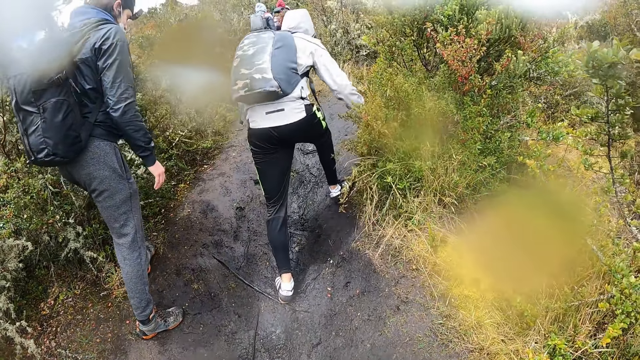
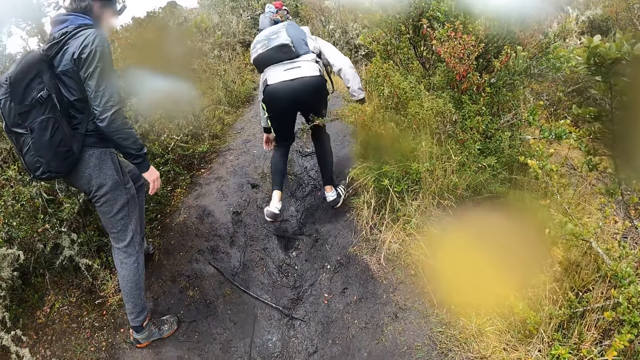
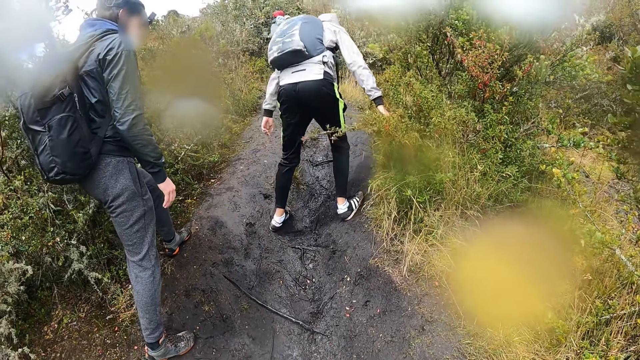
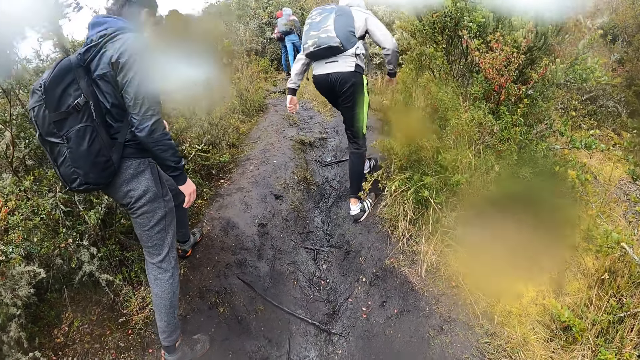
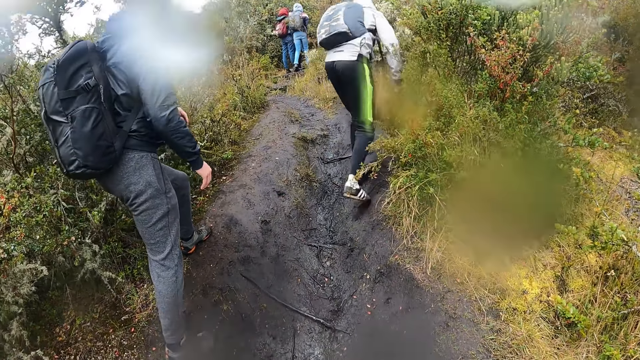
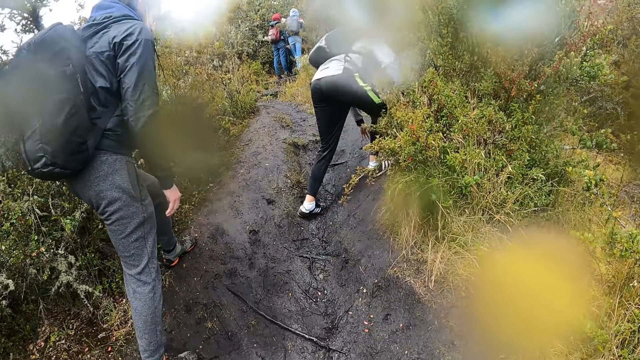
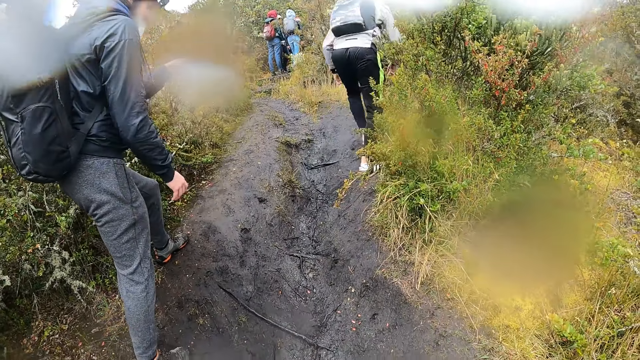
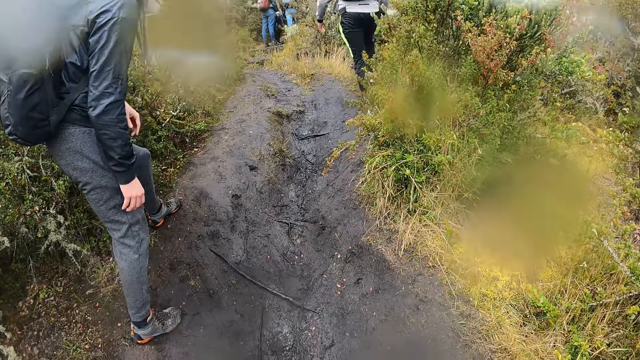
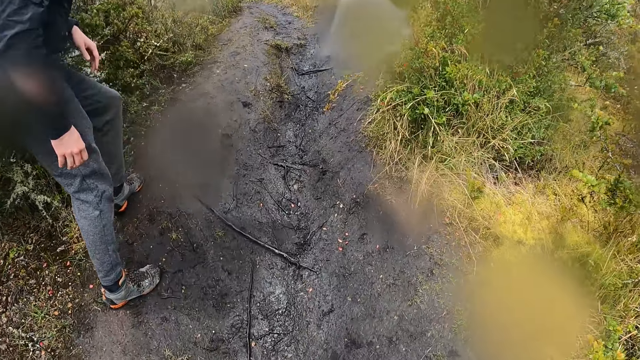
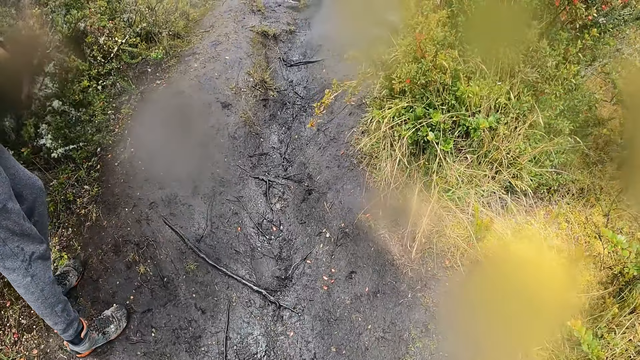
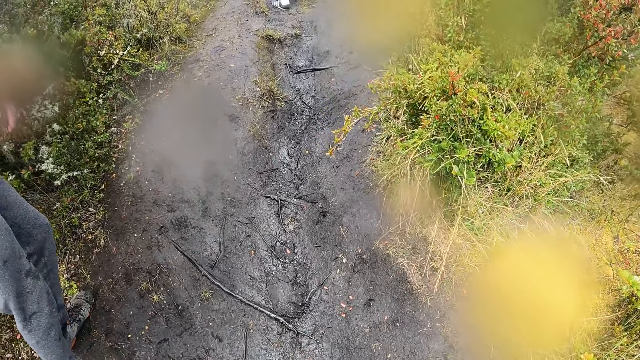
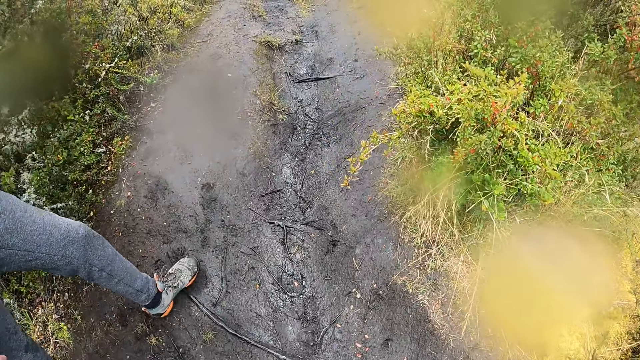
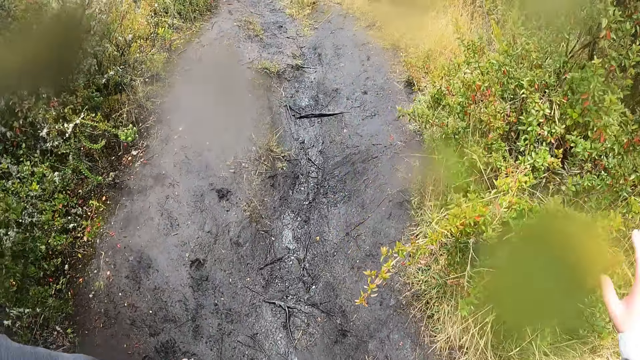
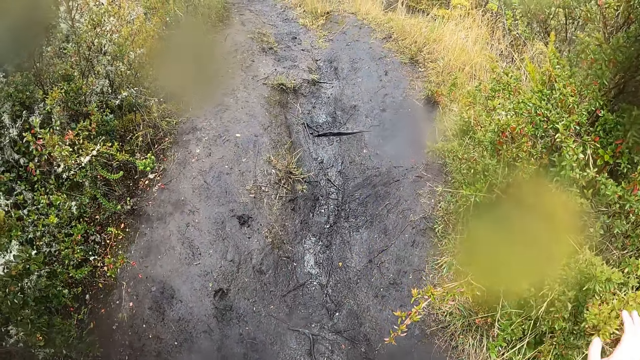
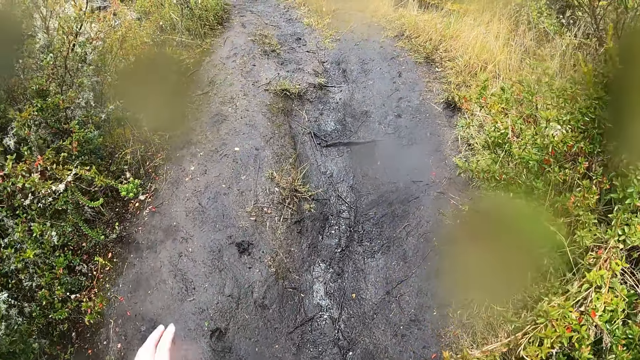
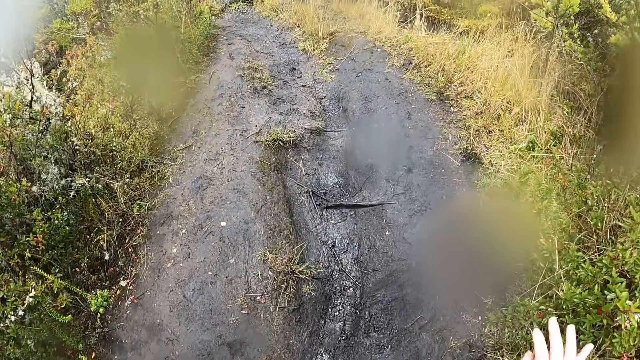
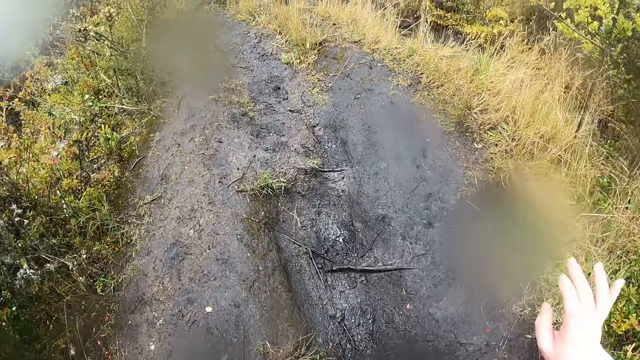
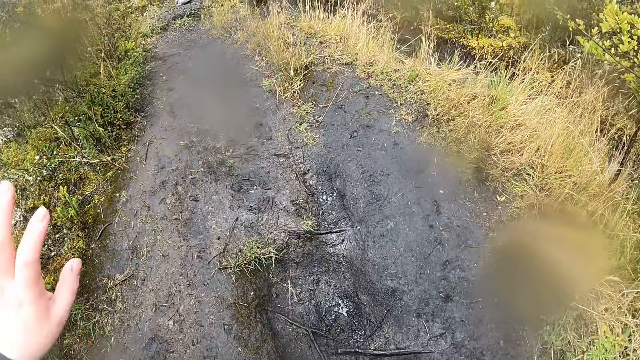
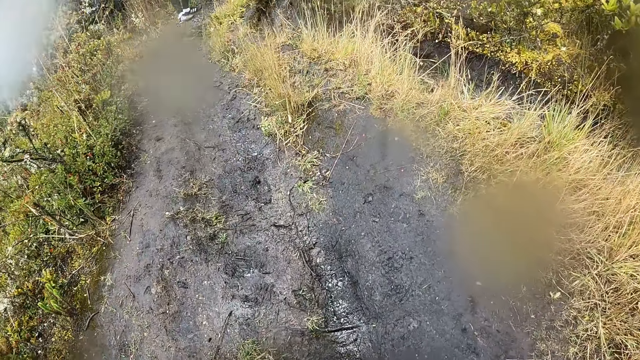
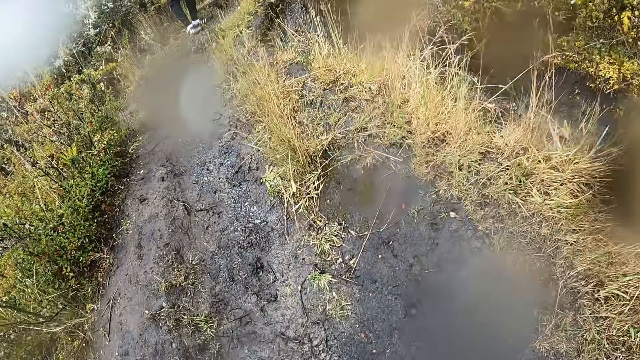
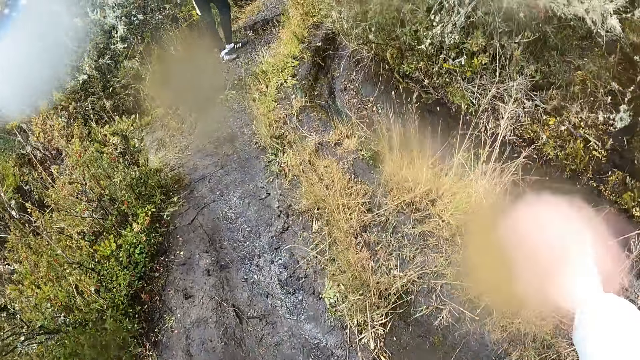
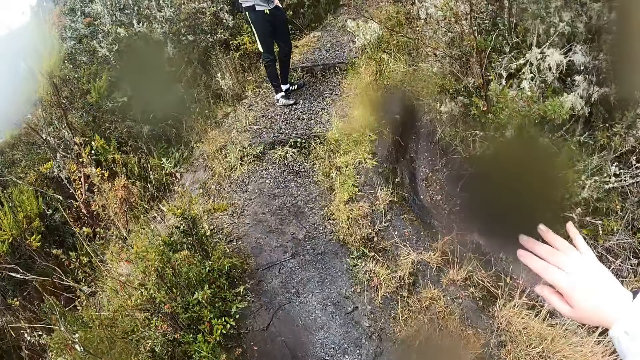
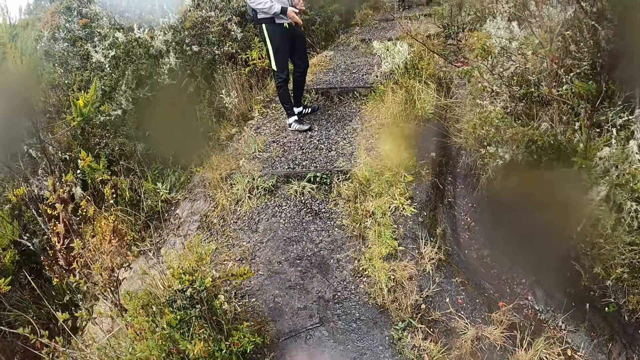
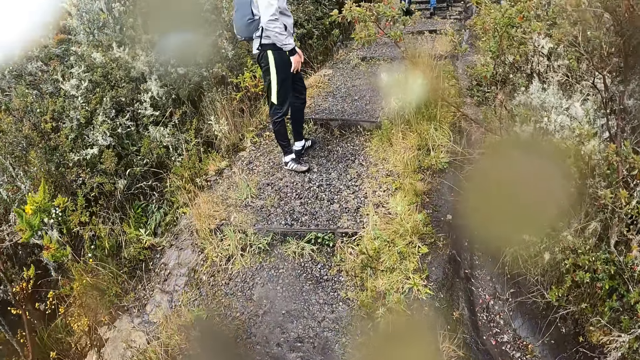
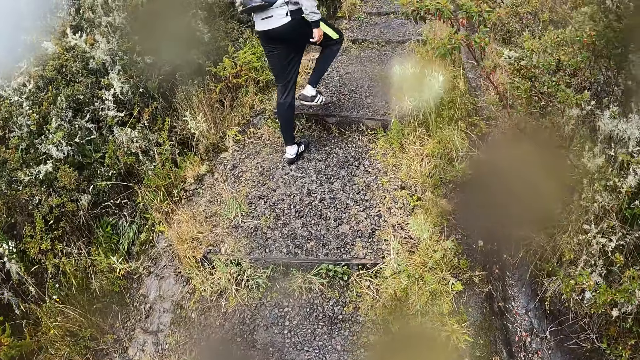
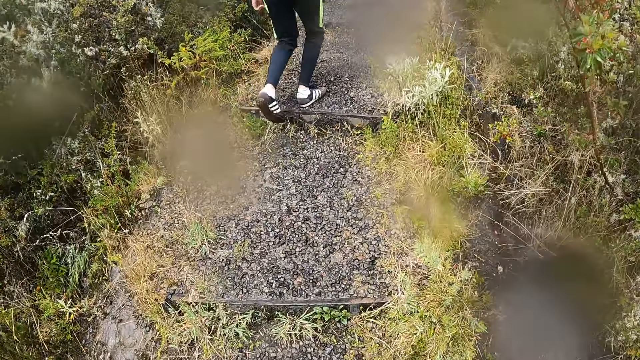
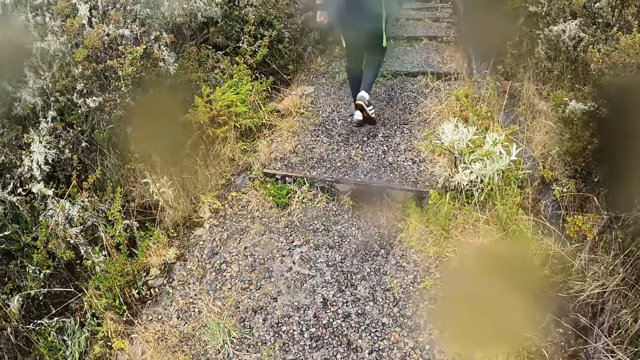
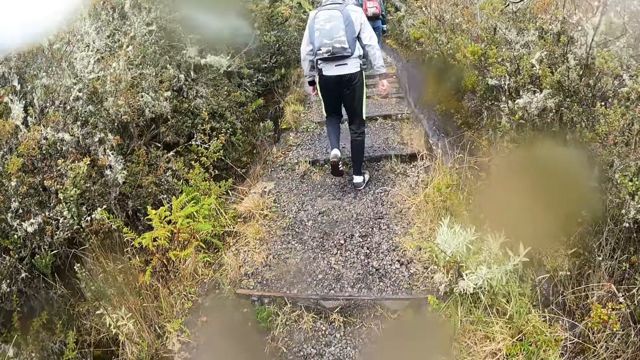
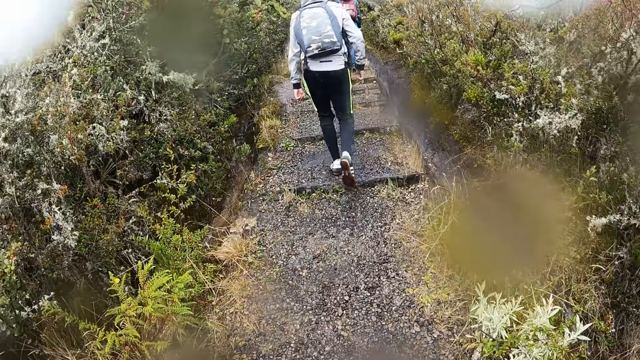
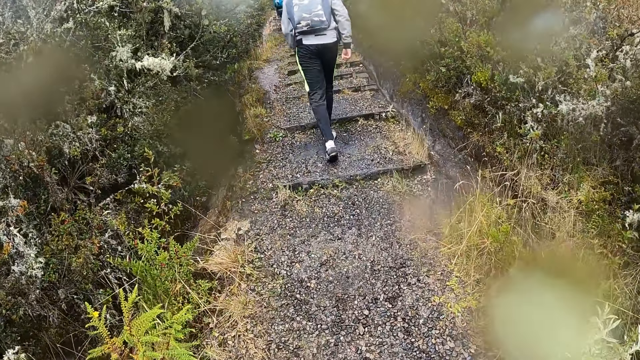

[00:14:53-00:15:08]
A man holds leaves of a plant with his right hand. The camera wearer places his right hand on the leaves of the plant. He moves his hands. The man wipes his hands over each other. The man walks.

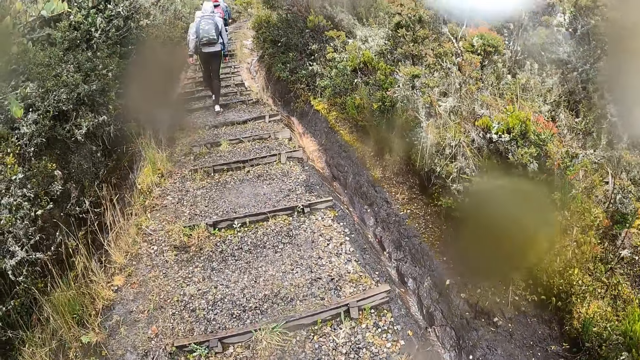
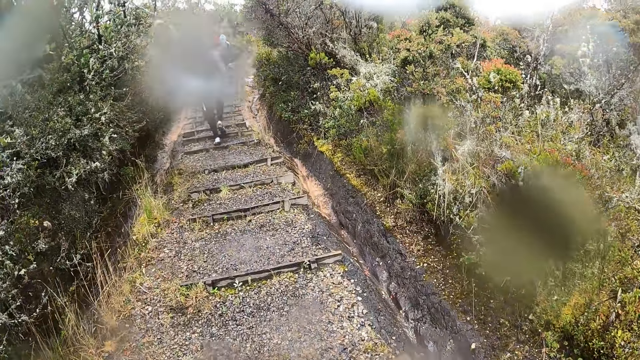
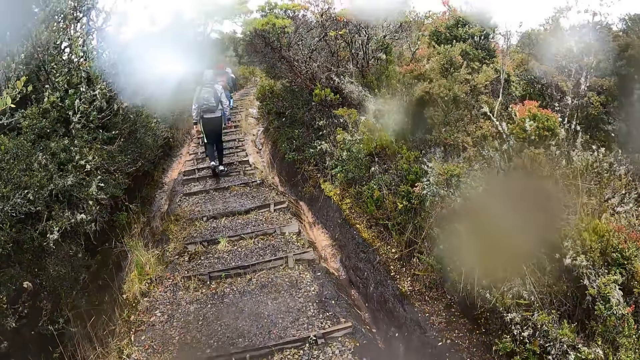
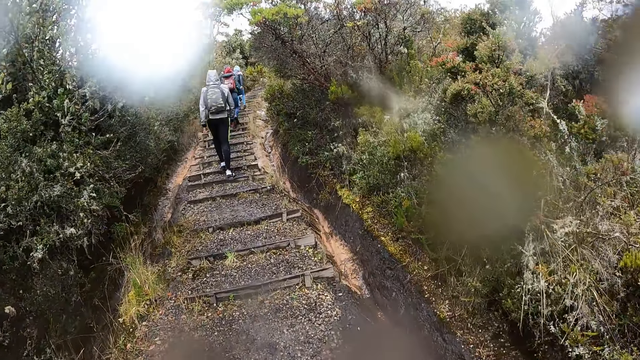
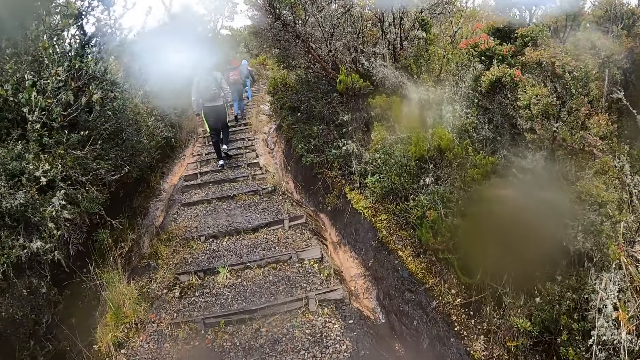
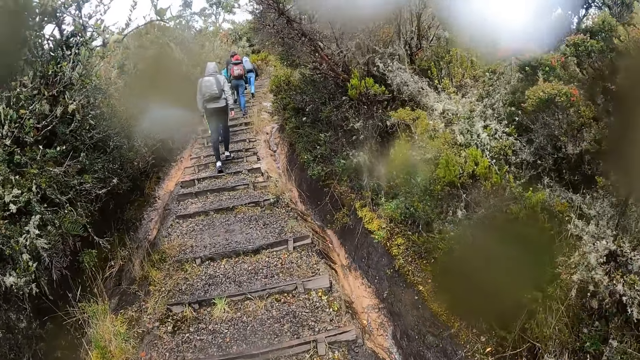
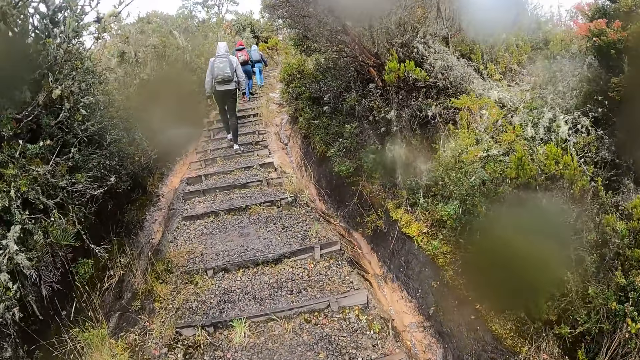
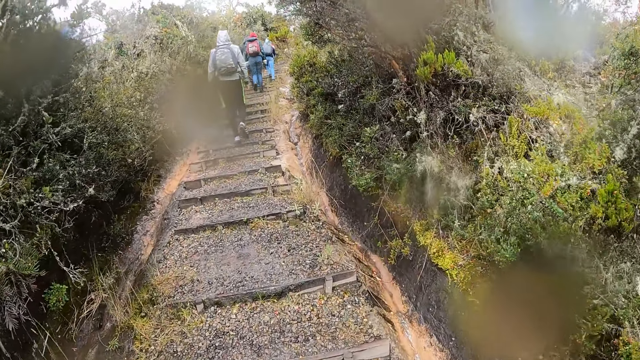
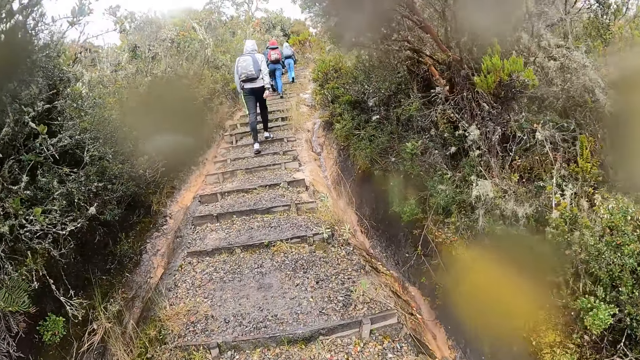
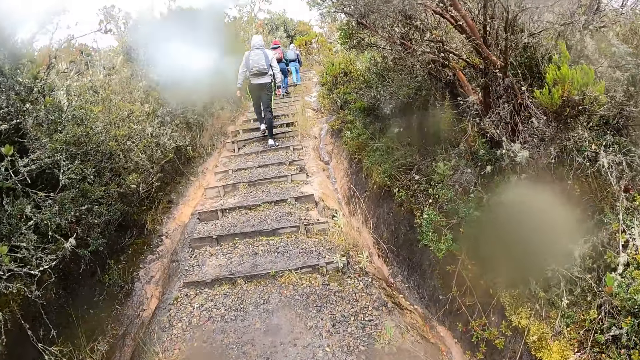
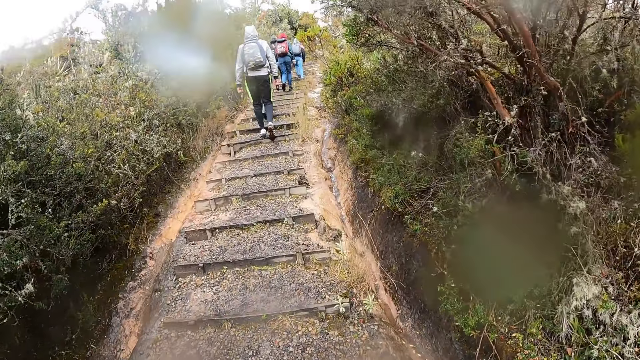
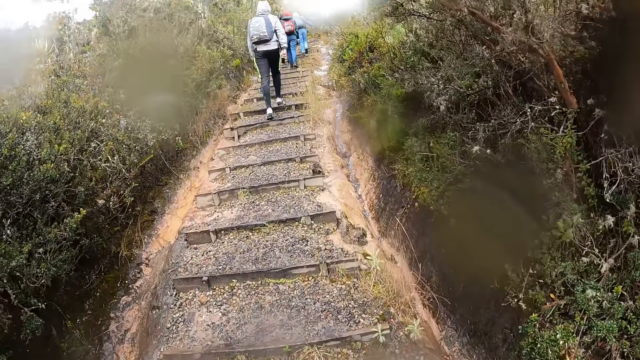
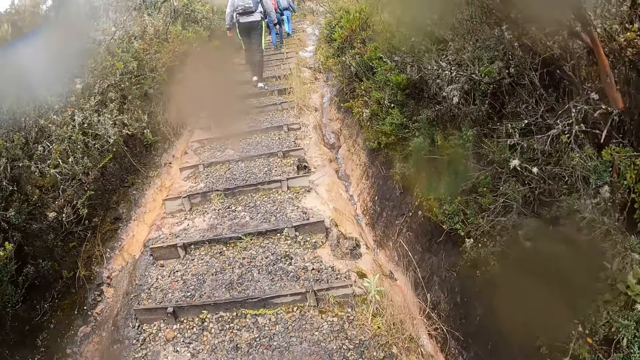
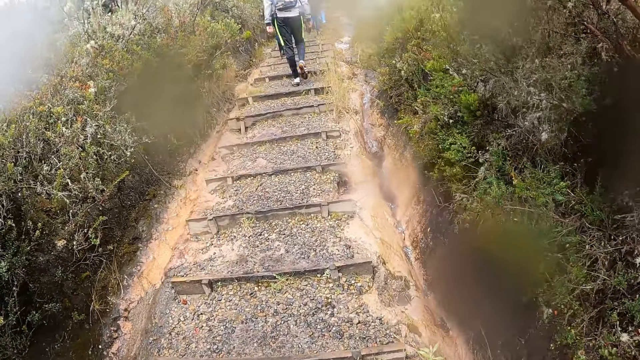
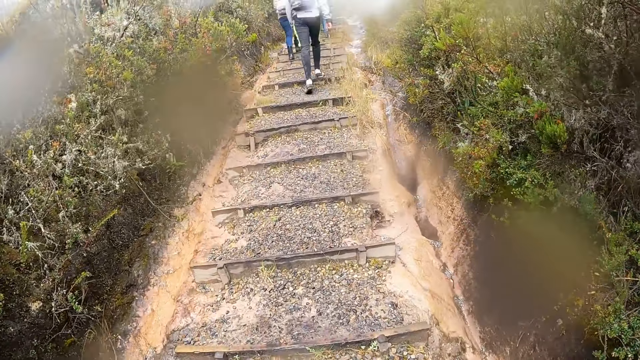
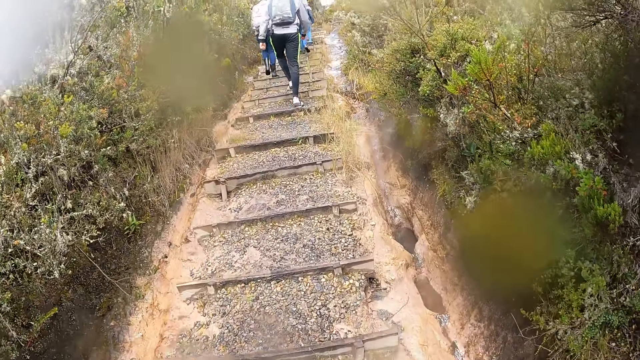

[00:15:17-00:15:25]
A man walks.
